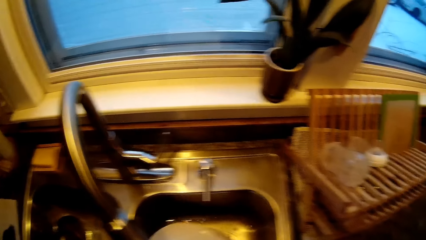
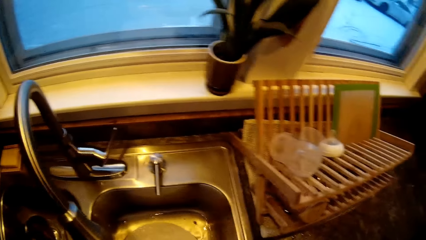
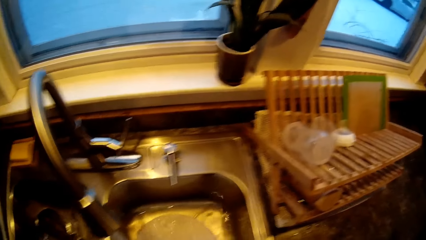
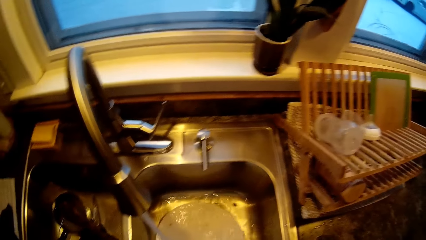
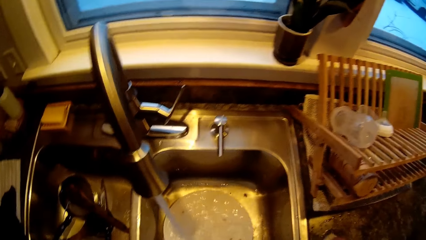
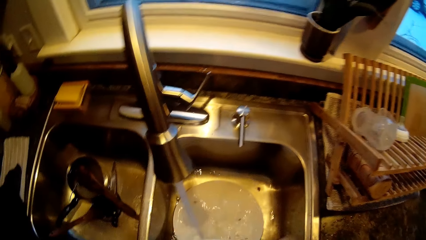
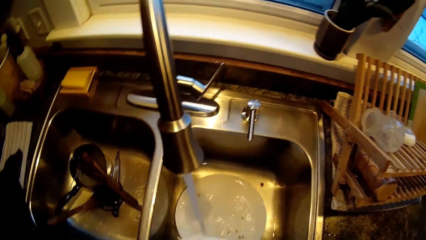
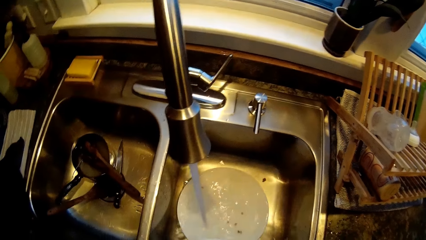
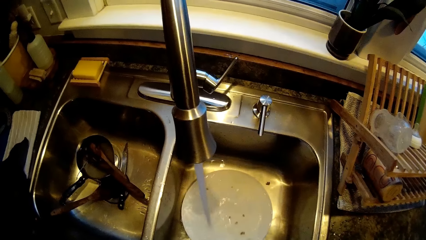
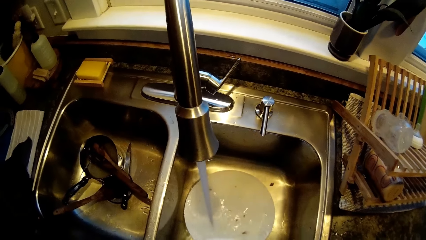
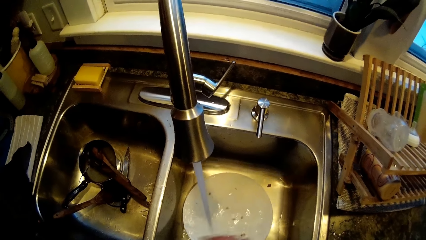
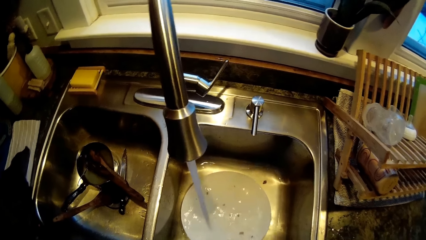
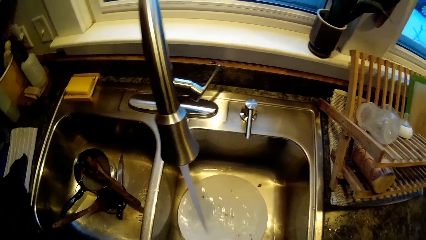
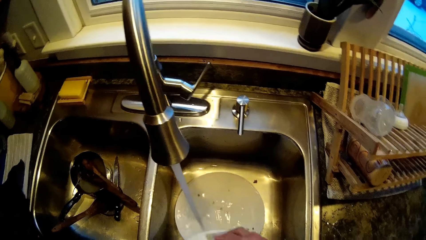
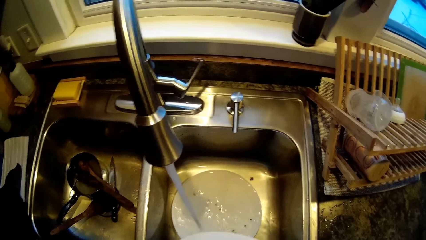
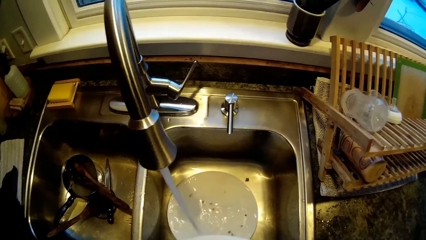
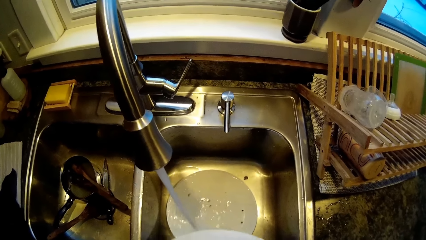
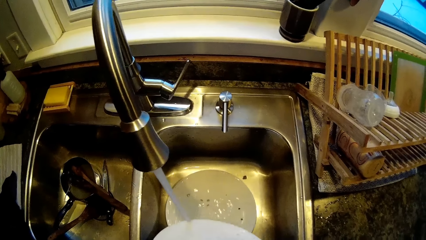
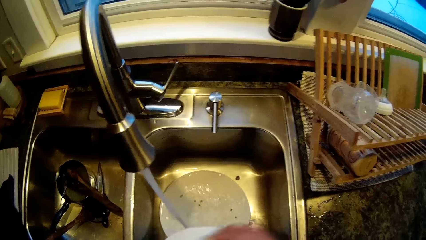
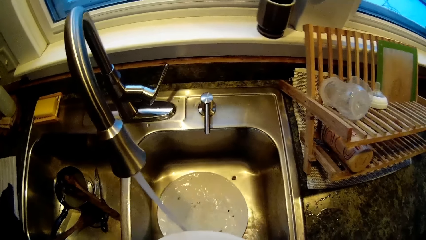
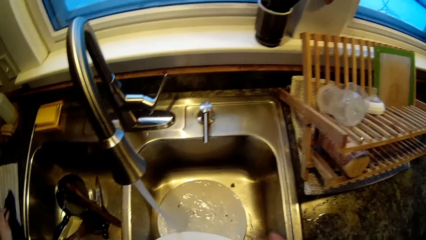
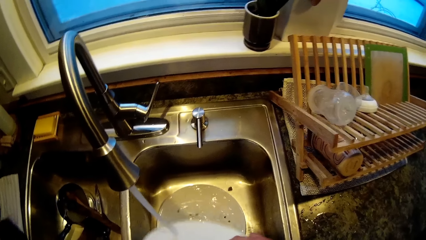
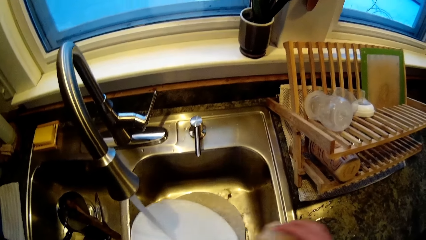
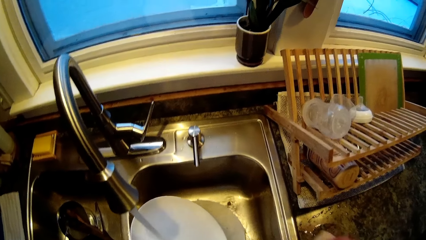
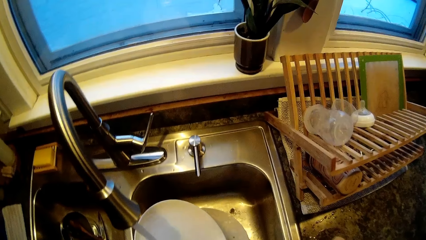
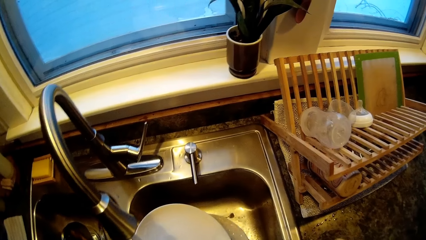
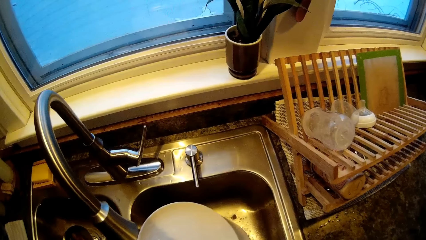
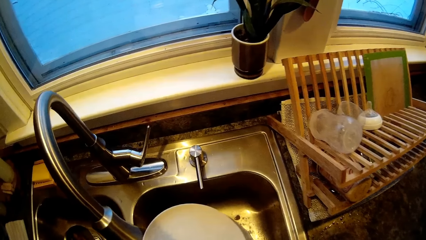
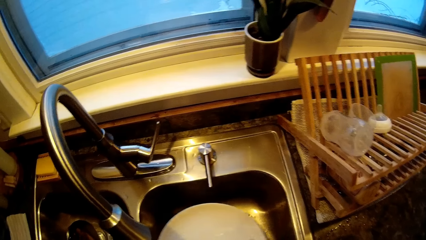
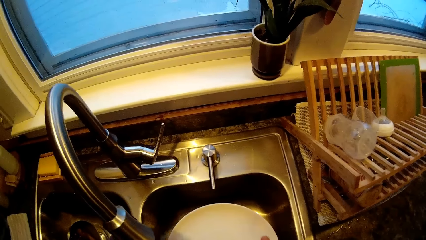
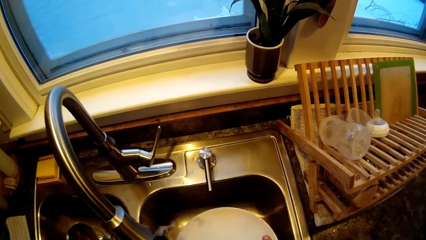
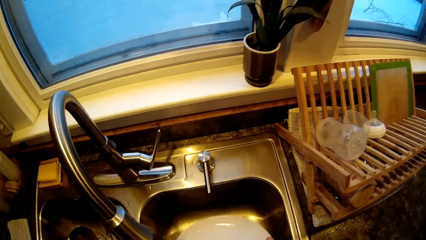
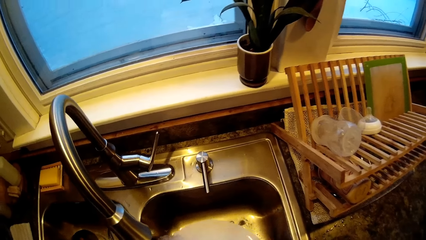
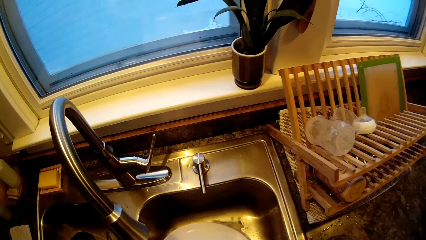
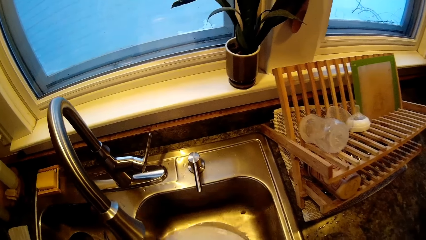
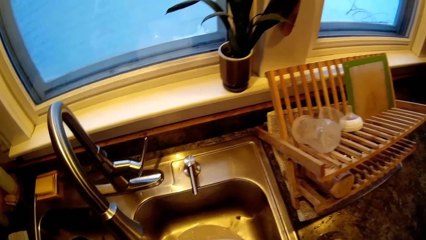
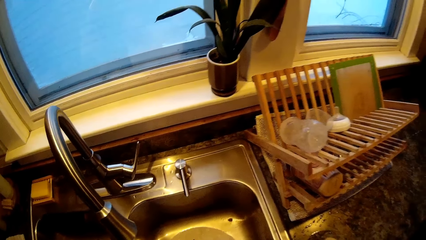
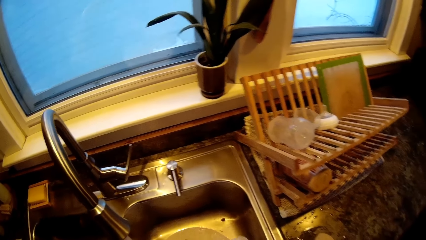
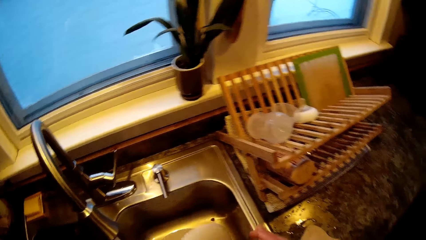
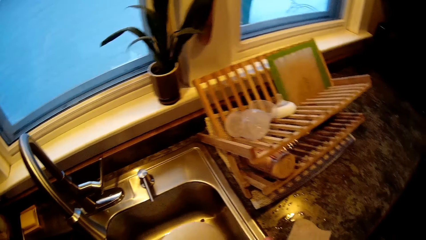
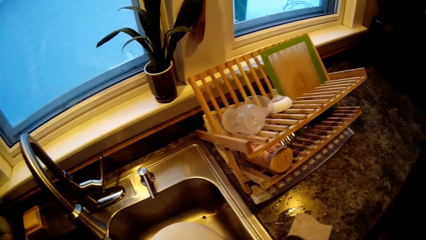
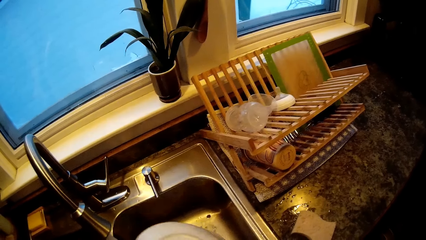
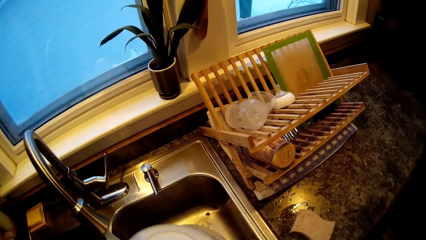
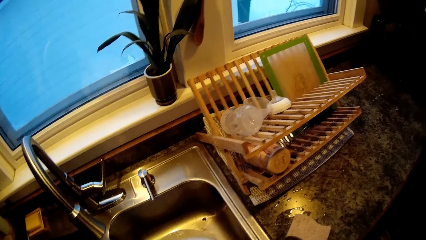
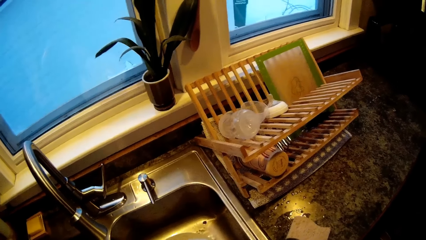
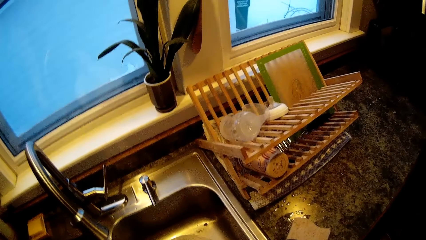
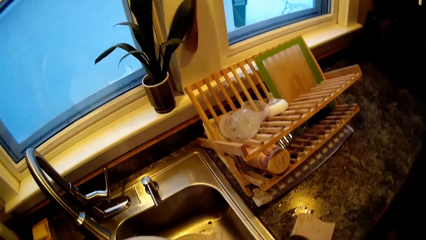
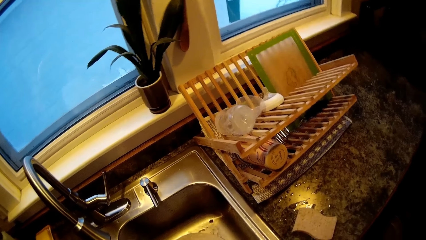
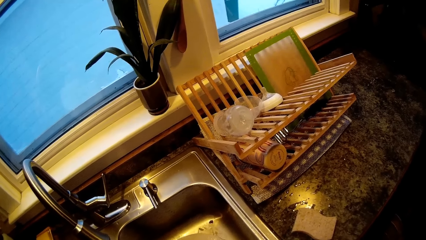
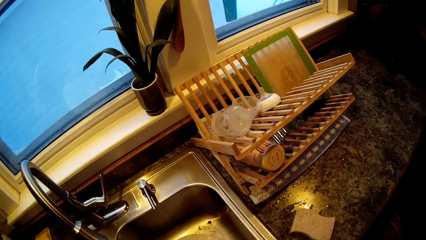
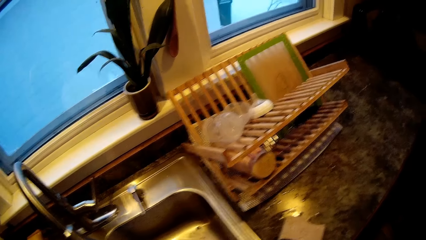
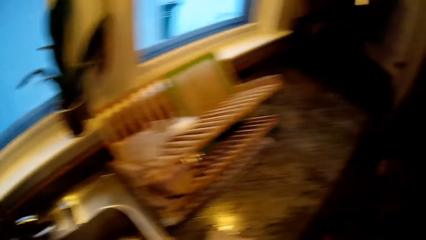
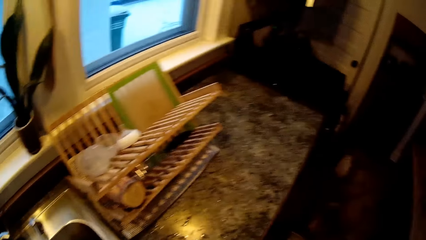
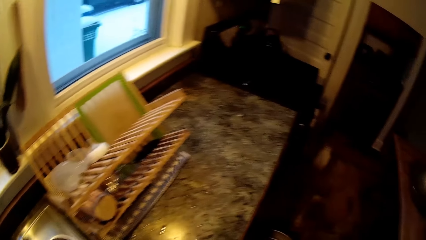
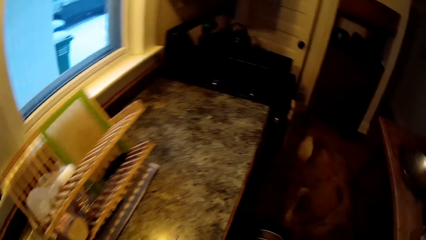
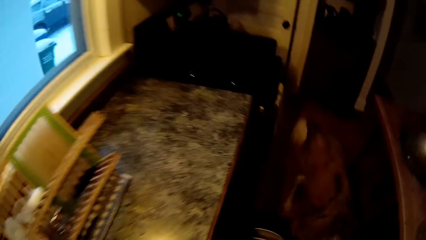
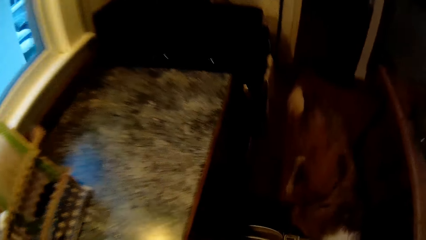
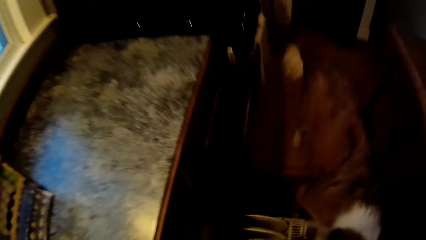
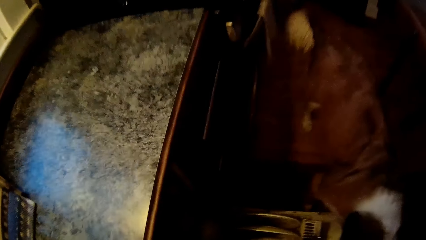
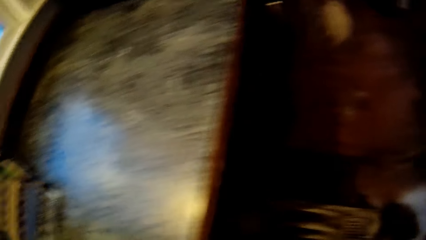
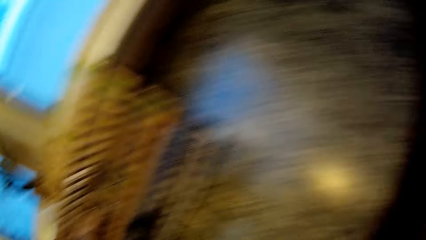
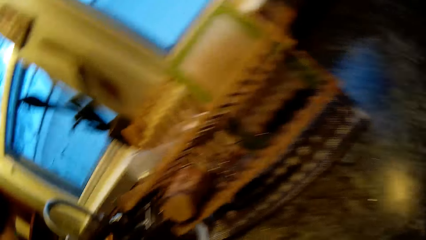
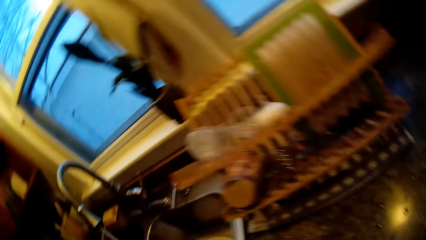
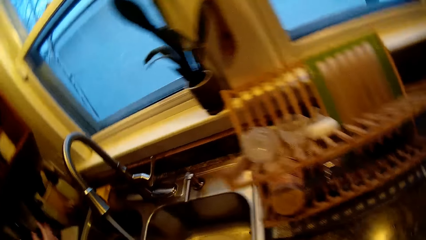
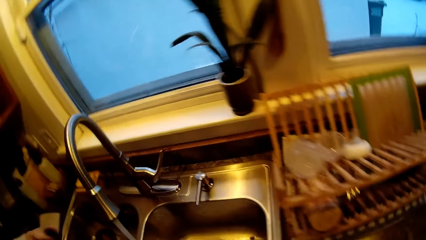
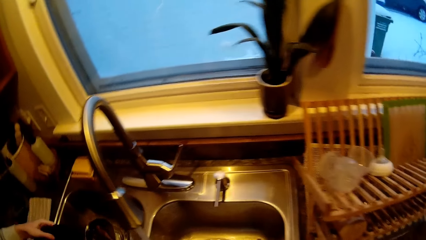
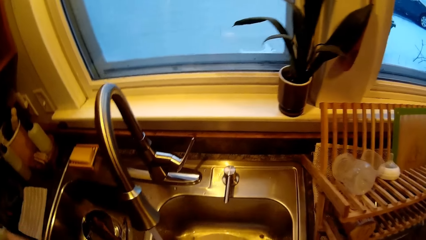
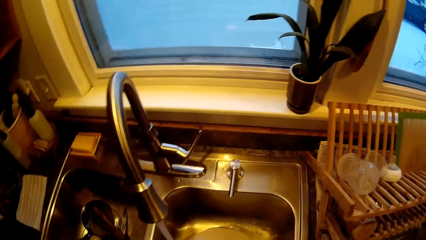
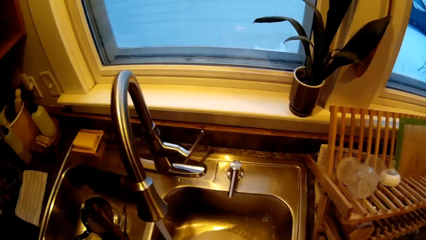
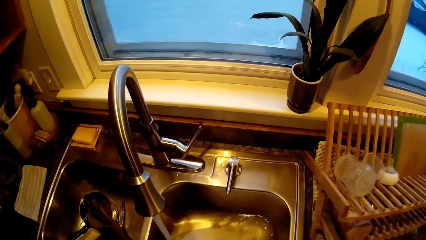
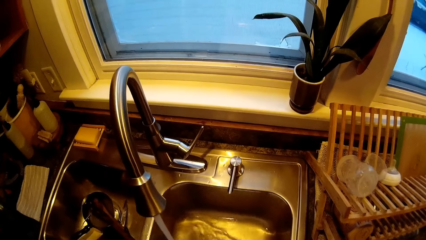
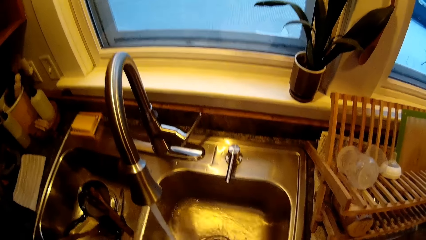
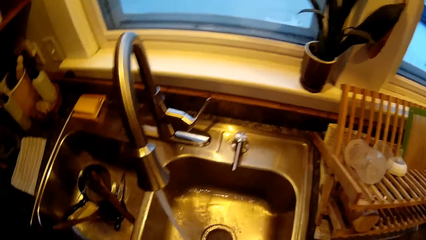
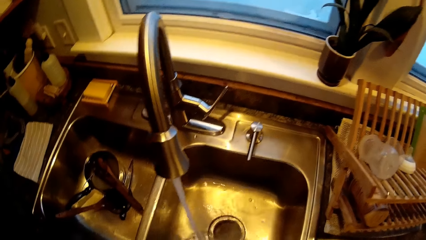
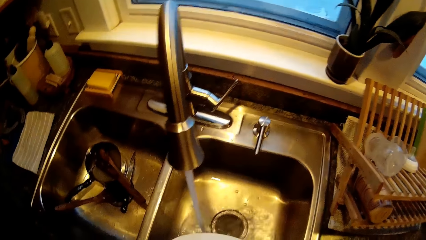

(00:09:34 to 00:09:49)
The camera wearer washes a plate with a sponge with both hands. He washes the plate with the sponge with both hands. He puts plates in the kitchen cabinet. He washes cutleries in the kitchen sink.
